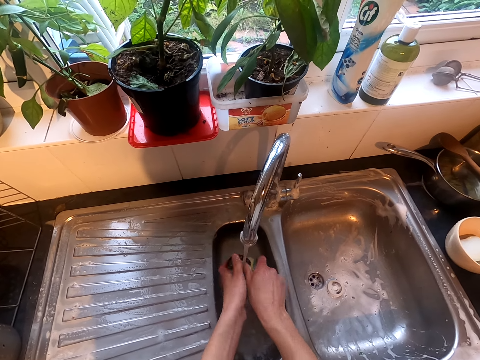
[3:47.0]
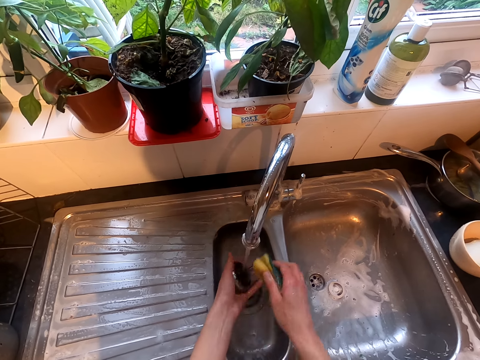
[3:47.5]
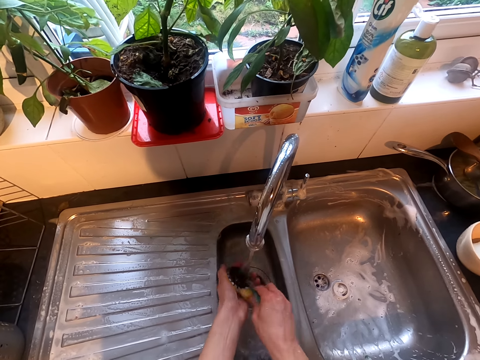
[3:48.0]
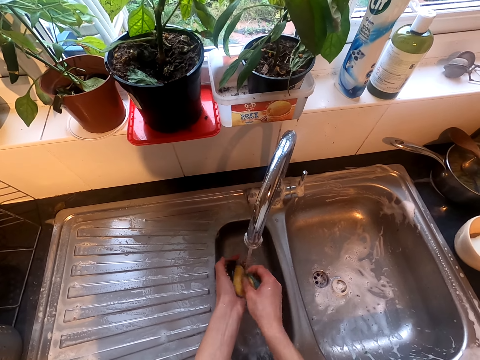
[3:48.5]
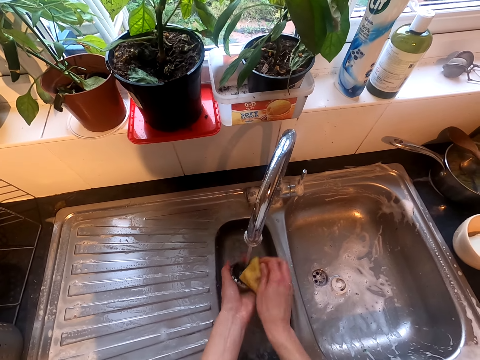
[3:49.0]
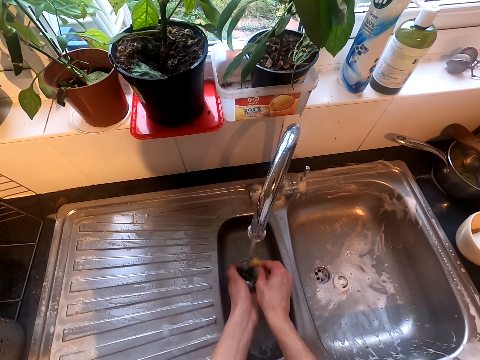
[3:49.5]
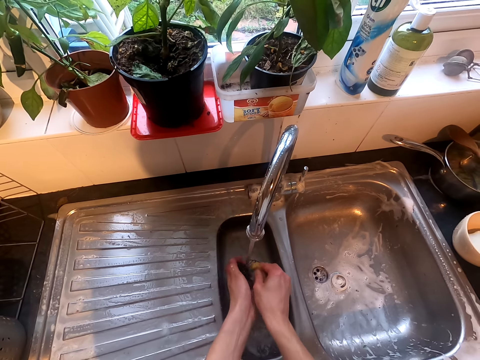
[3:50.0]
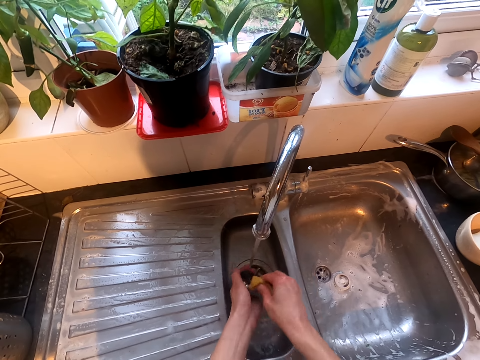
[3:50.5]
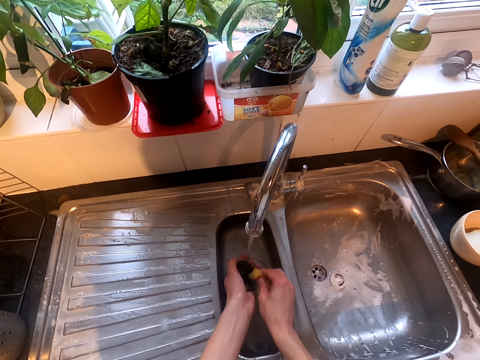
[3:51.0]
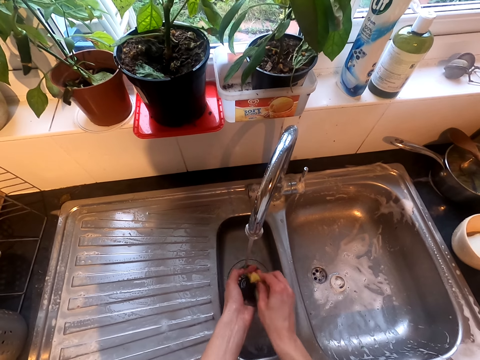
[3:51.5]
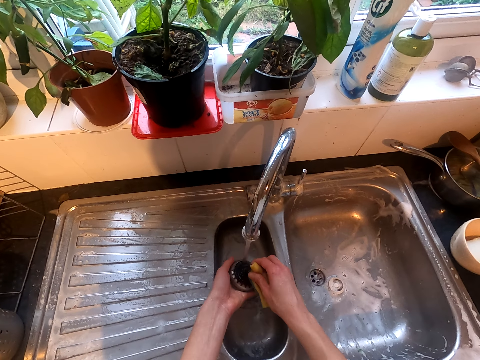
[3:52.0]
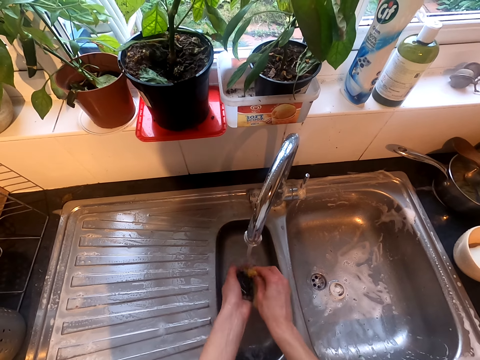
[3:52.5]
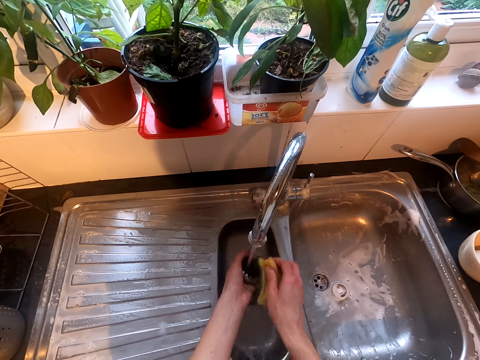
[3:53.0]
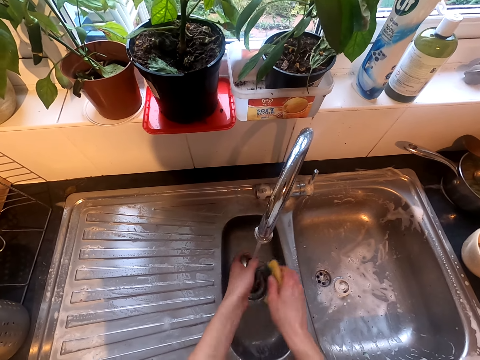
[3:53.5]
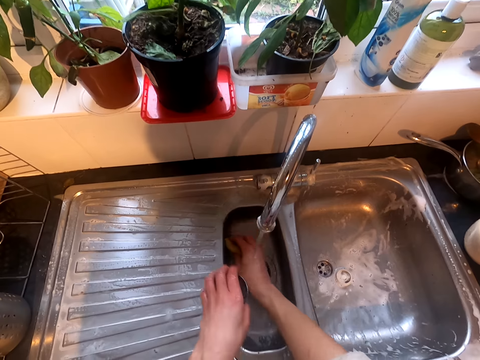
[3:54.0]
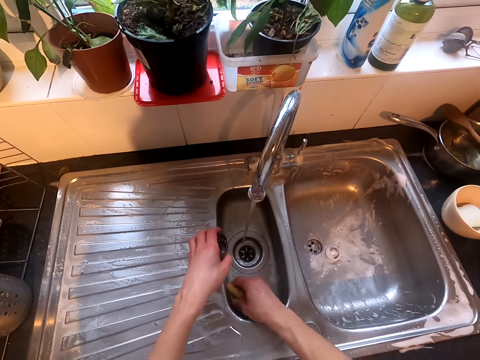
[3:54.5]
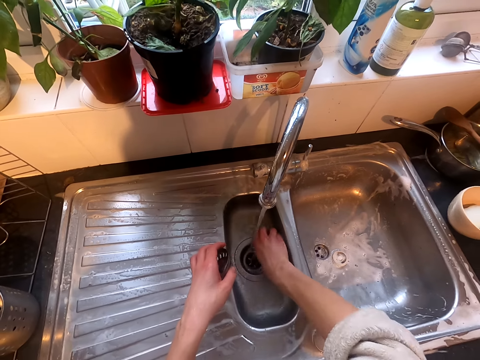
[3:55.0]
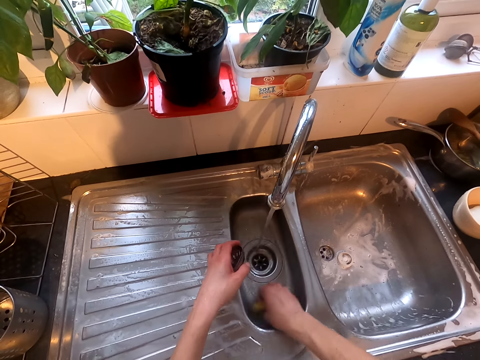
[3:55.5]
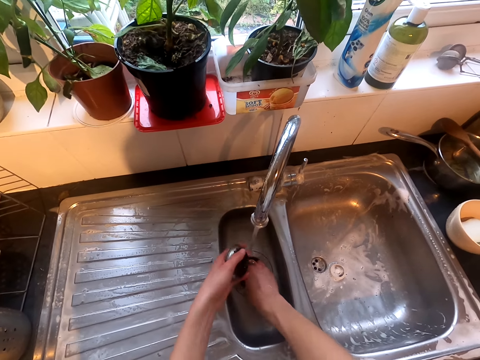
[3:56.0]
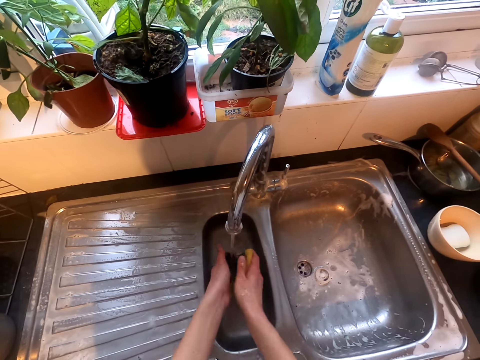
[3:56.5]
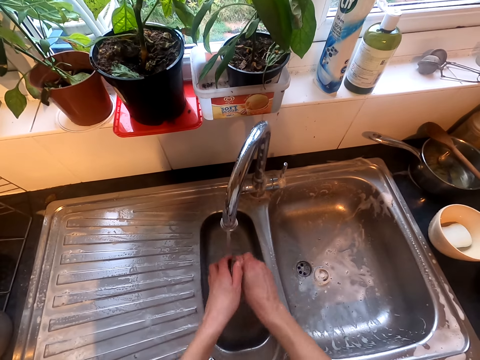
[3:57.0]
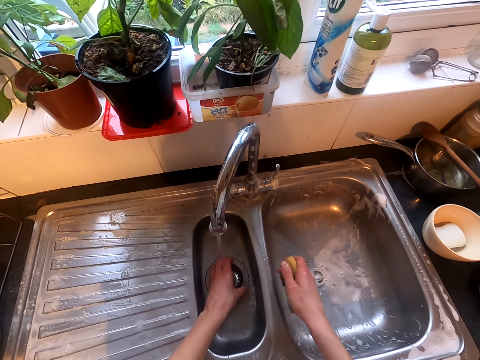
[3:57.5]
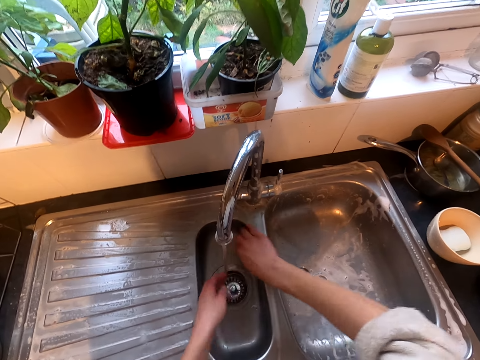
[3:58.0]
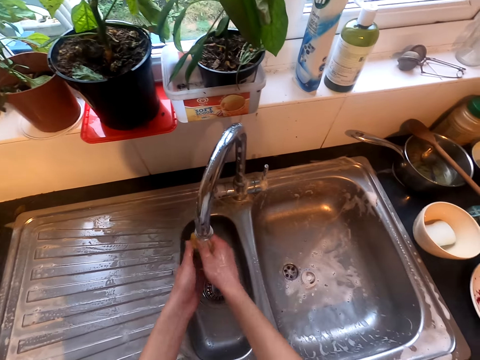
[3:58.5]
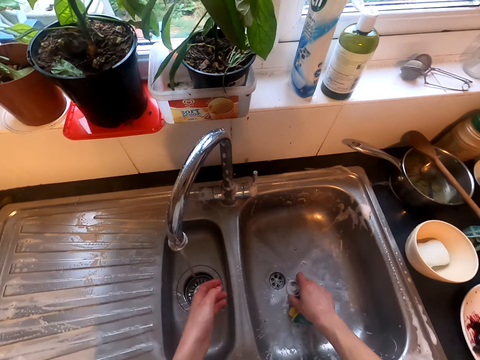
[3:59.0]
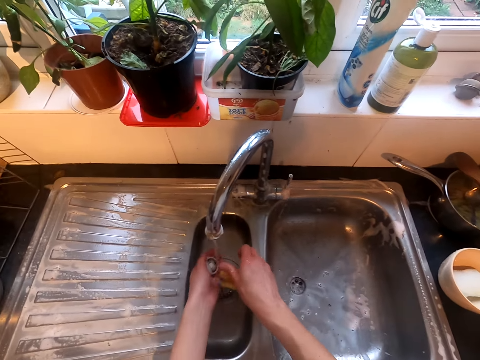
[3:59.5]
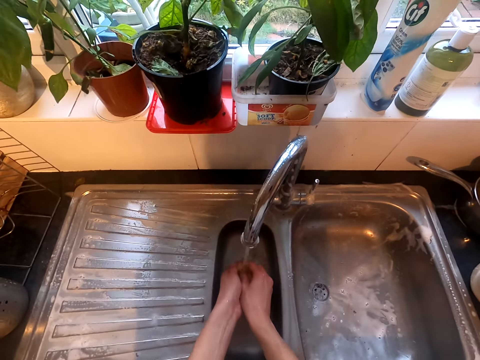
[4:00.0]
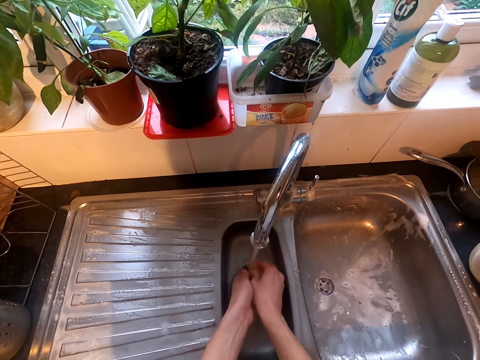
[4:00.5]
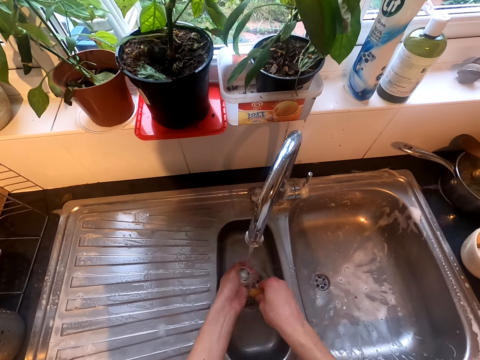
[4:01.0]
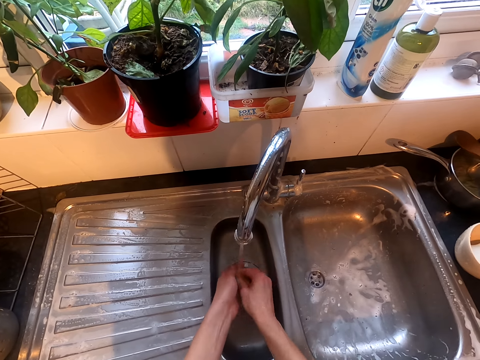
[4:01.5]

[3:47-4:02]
The camera wearer cleans the sink.

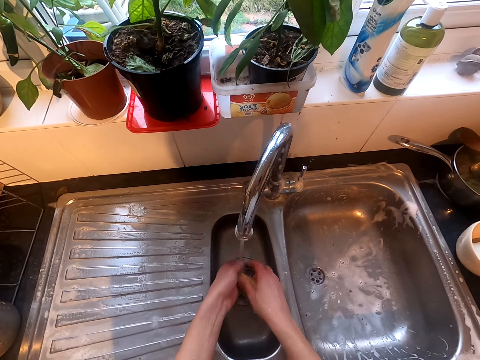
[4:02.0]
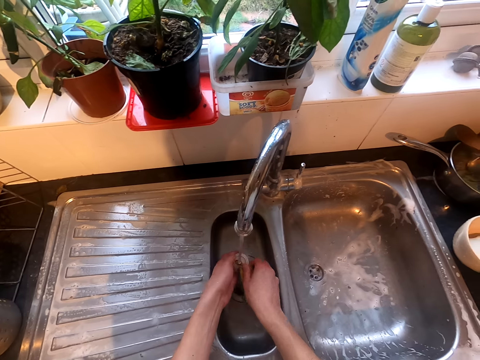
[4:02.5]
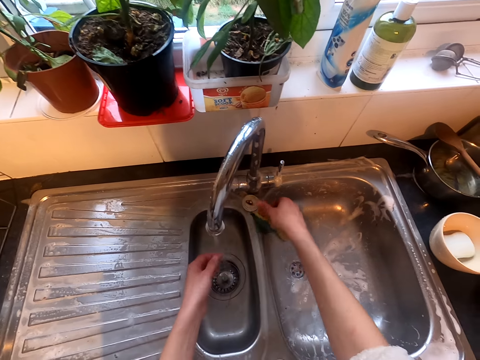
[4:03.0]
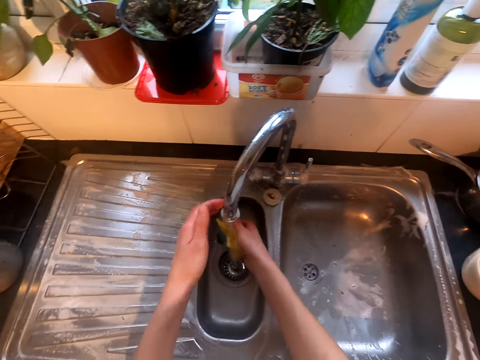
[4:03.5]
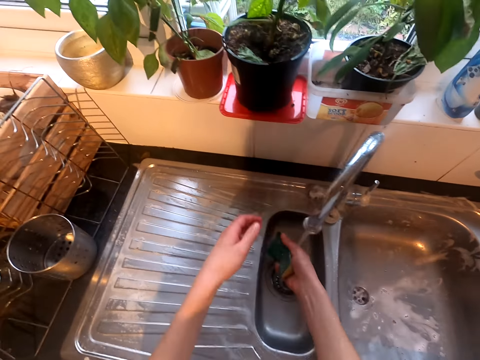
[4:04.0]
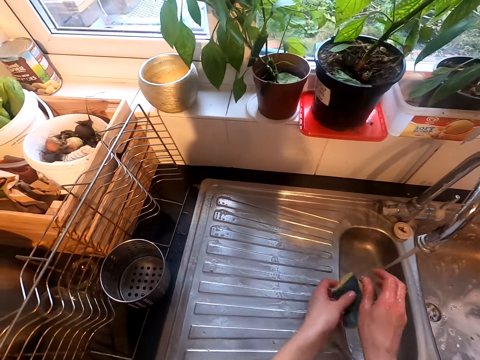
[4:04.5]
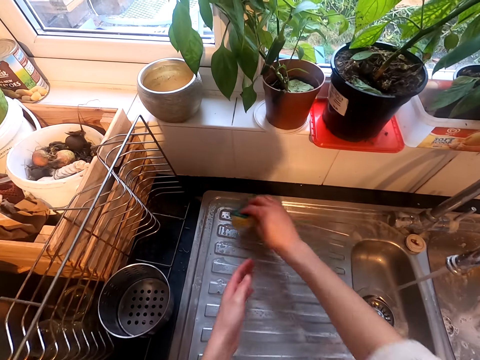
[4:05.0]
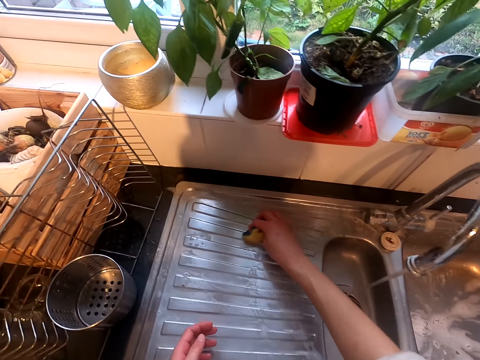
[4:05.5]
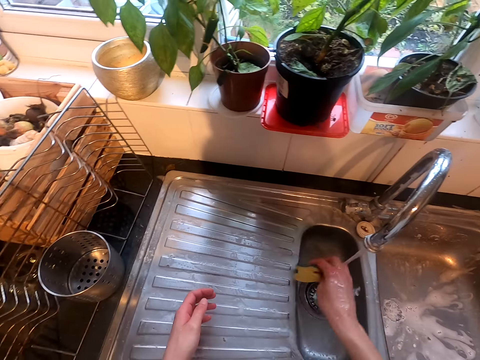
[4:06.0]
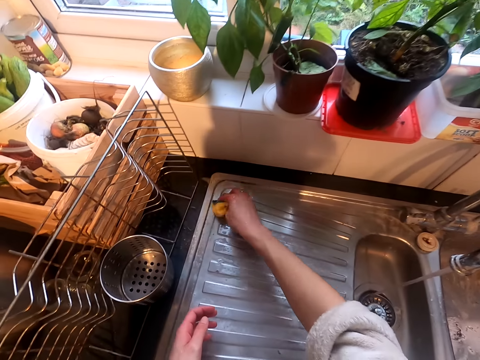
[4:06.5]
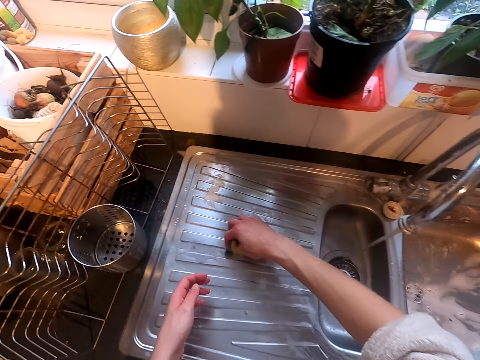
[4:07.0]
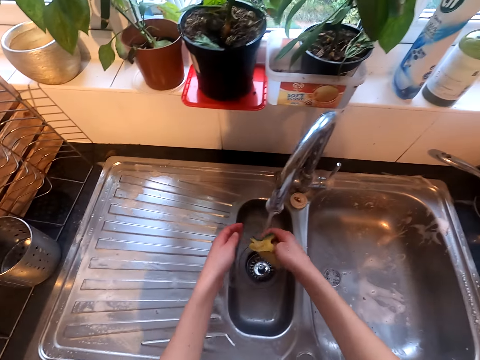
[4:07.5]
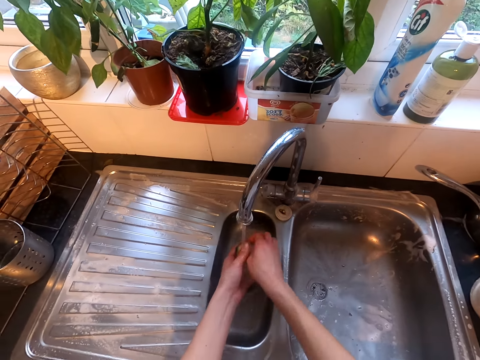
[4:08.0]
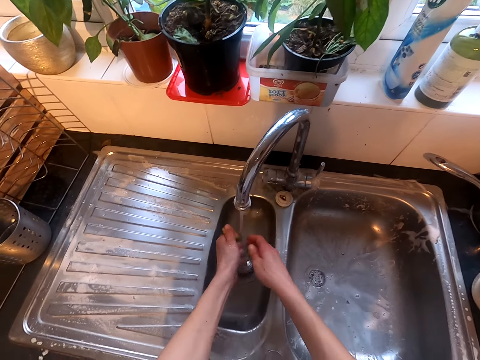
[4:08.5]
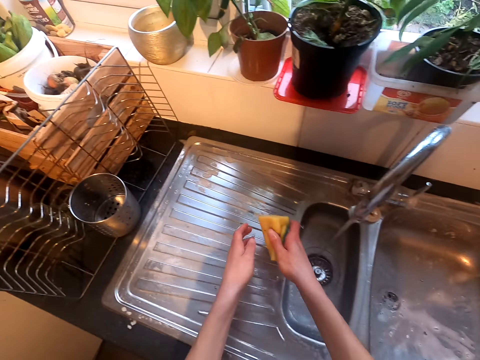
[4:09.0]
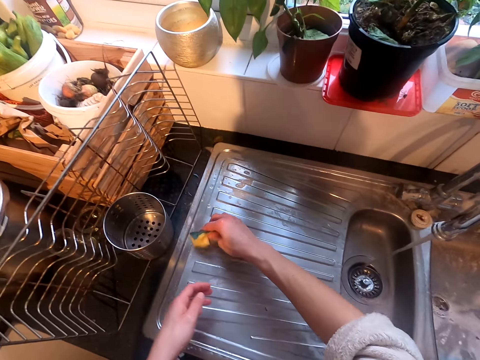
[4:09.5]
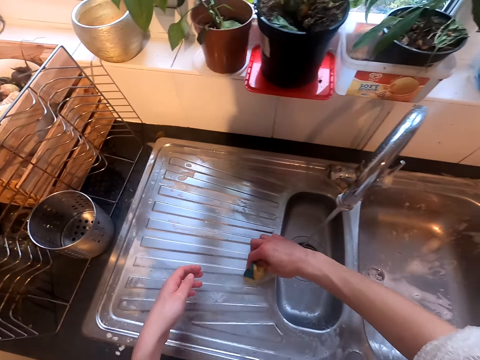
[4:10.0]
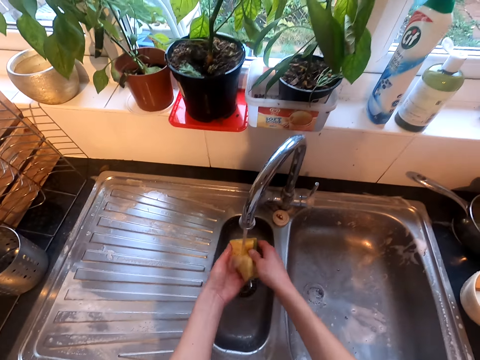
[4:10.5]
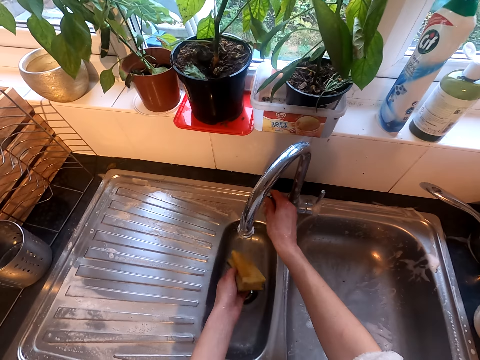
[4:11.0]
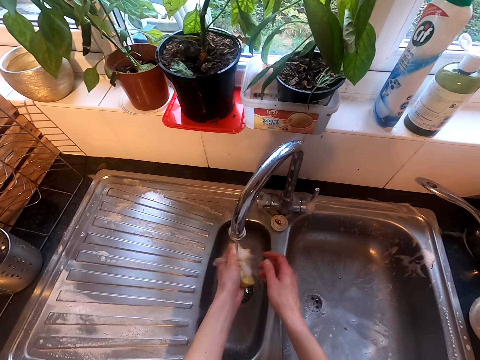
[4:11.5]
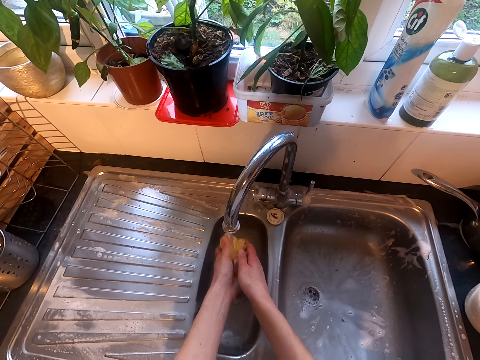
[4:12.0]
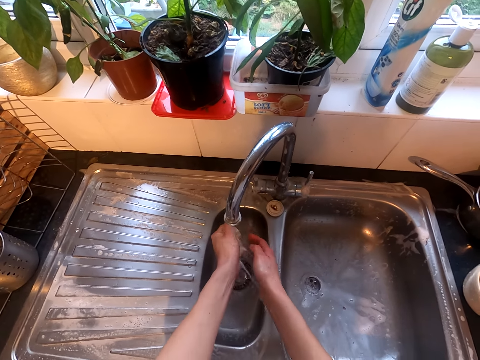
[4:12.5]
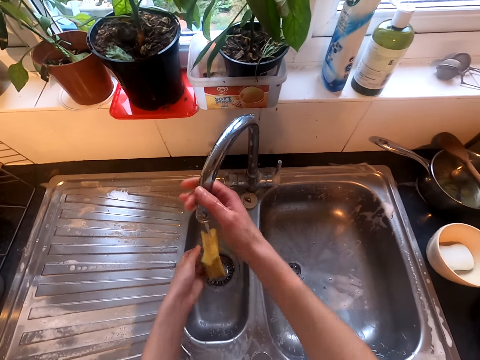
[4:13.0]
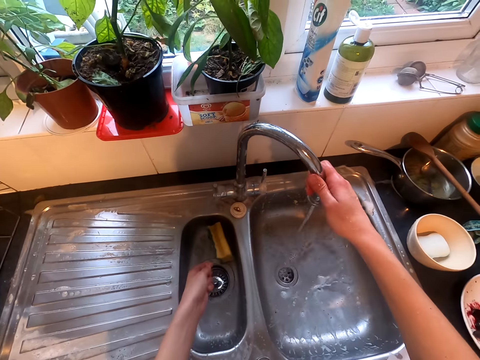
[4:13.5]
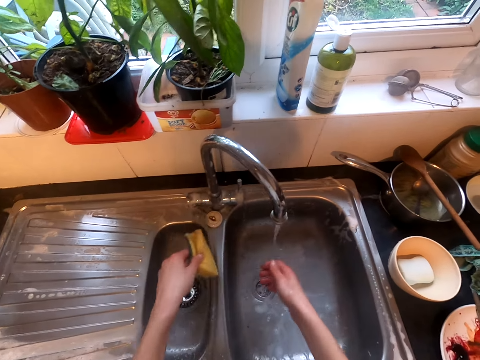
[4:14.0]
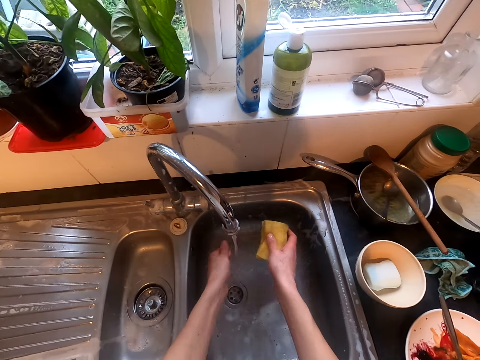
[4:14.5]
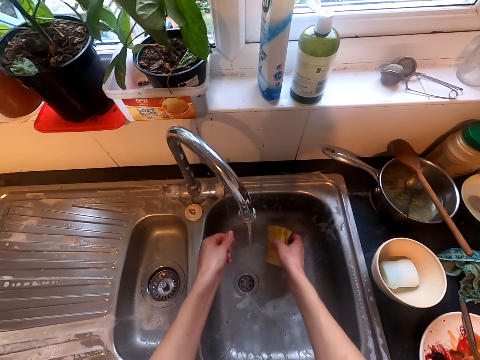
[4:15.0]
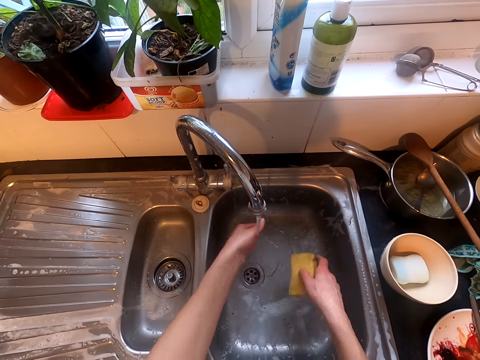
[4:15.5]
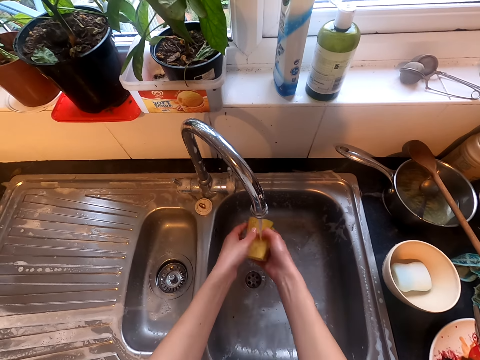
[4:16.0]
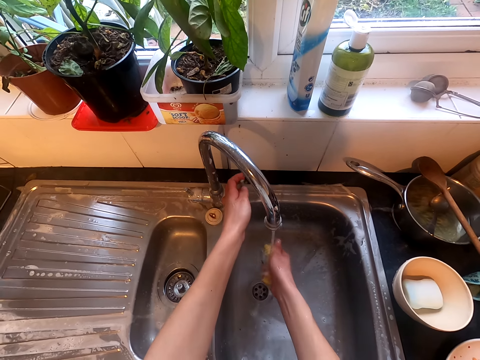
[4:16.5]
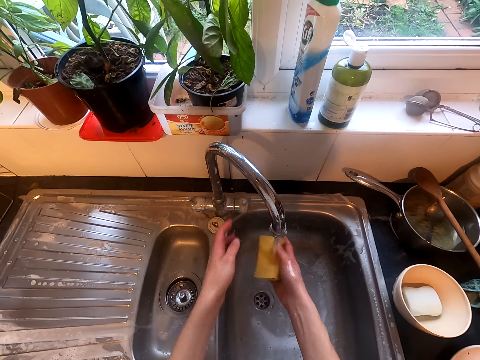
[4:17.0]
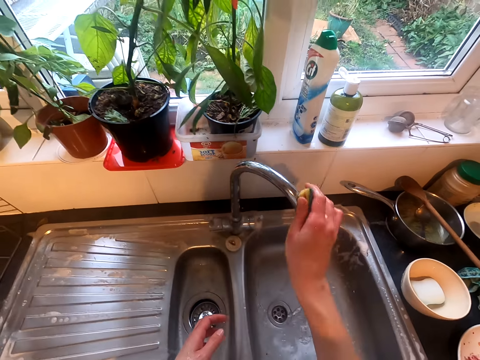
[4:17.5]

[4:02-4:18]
The camera wearer rinses the sponge. They wipe the sink. They rinse the sponge. They clean the sink. They rinse the sponge. They rotate the tap. They rinse the sponge.
